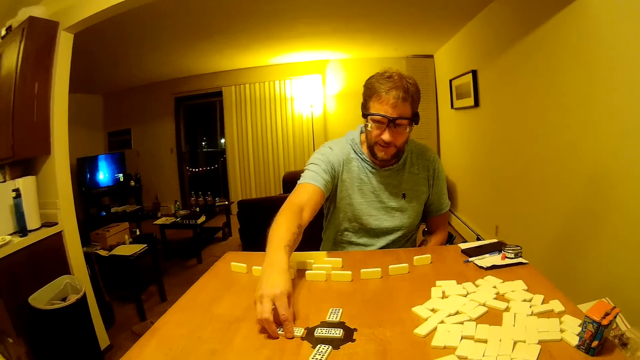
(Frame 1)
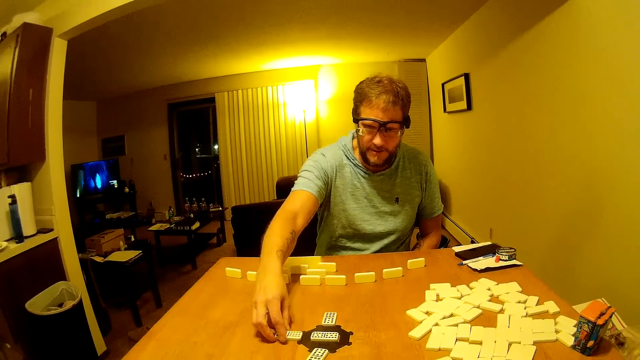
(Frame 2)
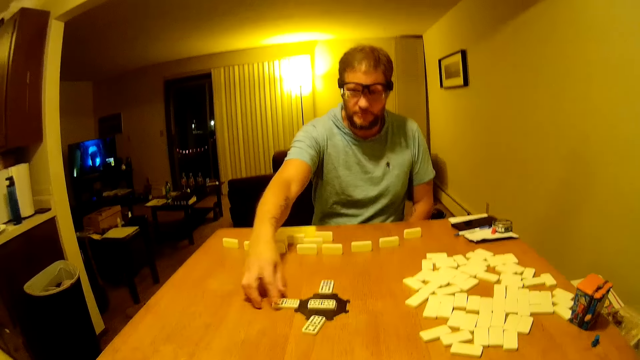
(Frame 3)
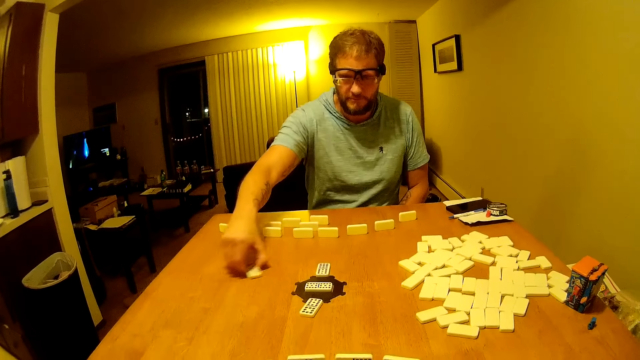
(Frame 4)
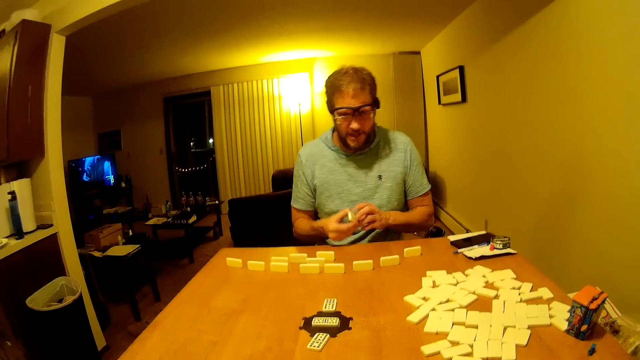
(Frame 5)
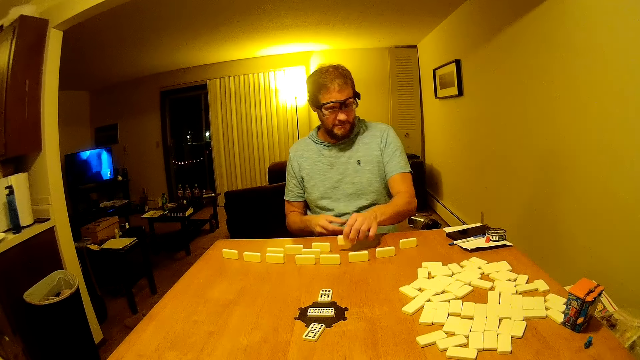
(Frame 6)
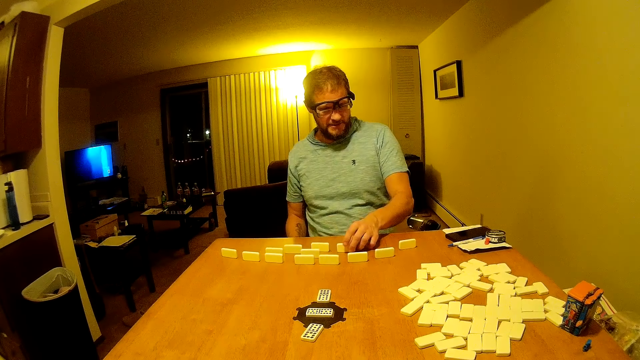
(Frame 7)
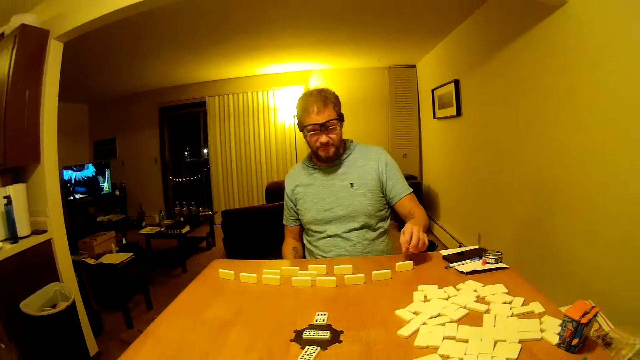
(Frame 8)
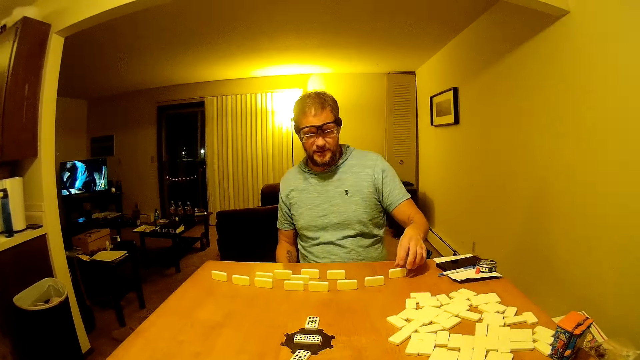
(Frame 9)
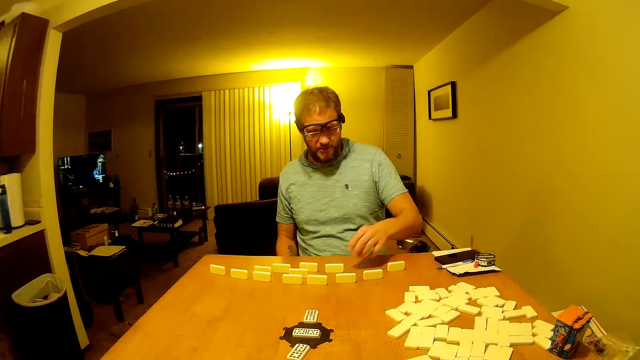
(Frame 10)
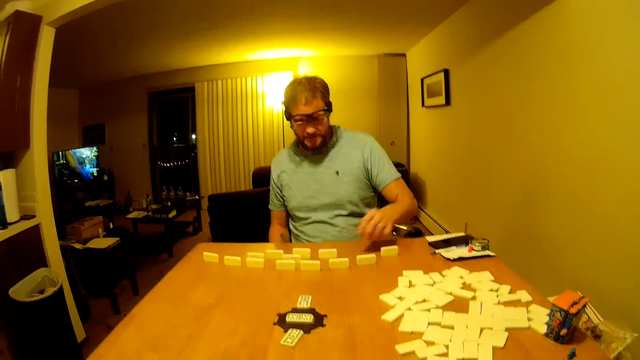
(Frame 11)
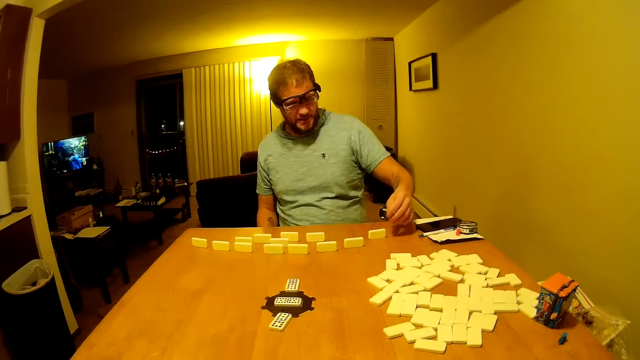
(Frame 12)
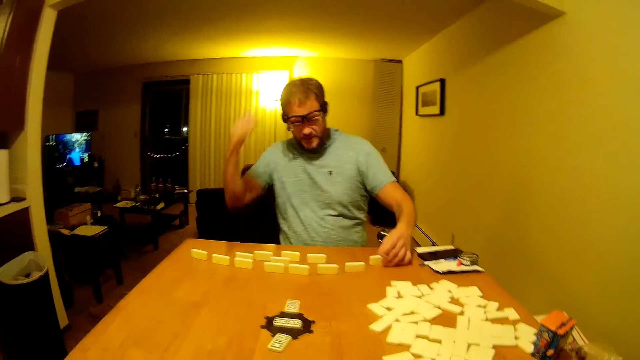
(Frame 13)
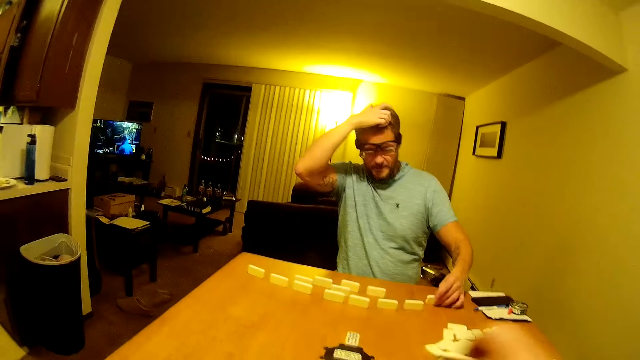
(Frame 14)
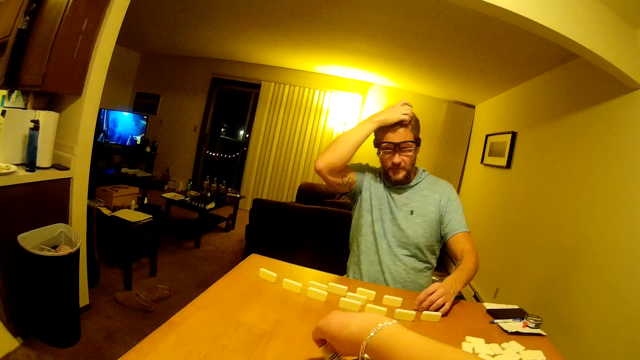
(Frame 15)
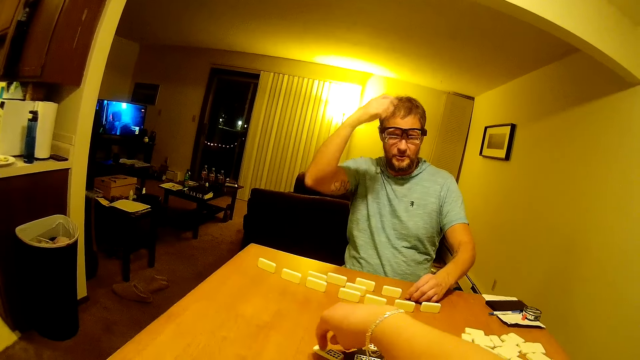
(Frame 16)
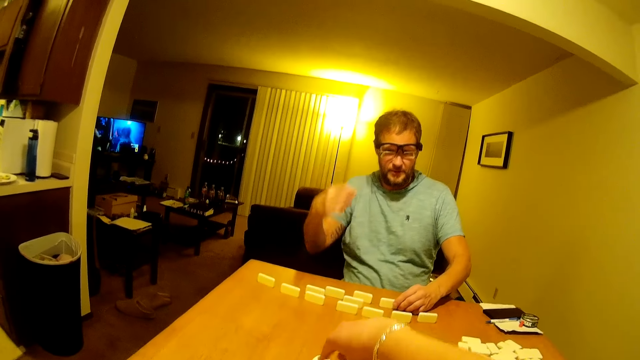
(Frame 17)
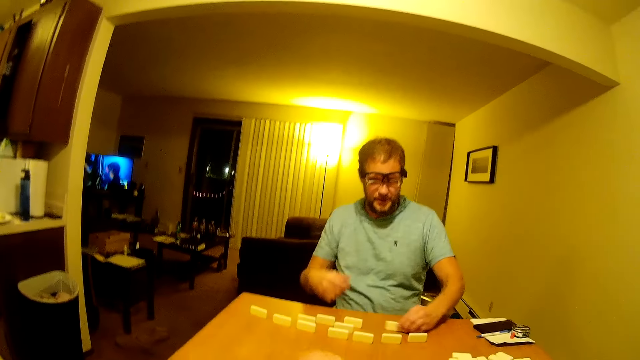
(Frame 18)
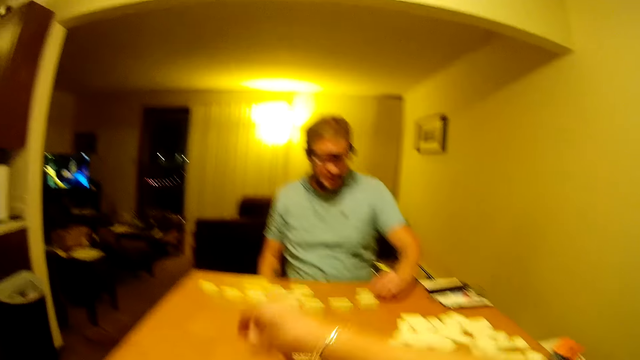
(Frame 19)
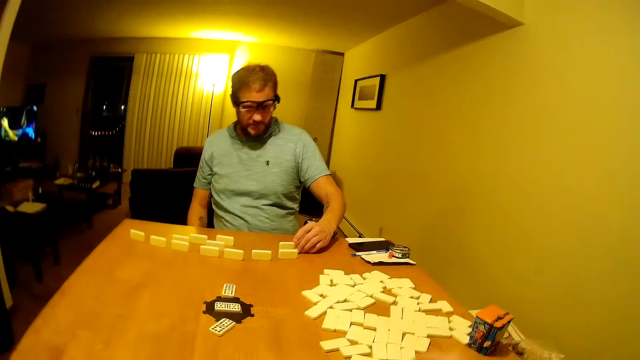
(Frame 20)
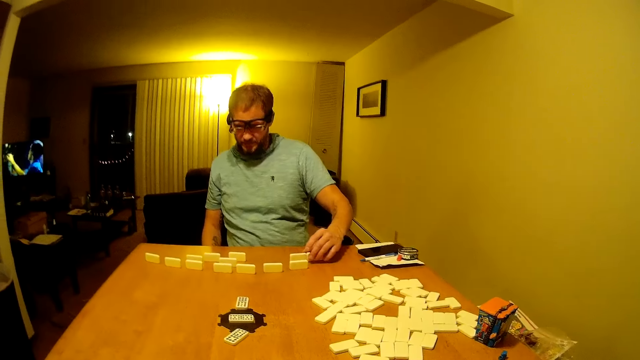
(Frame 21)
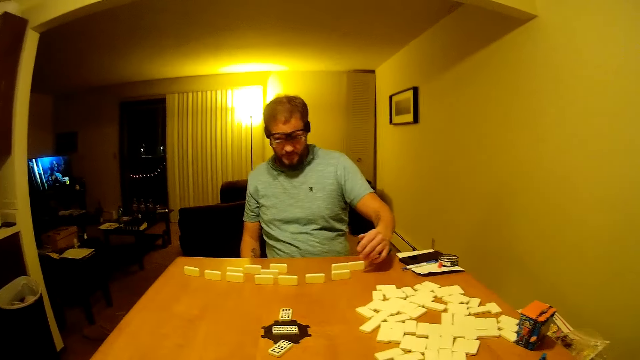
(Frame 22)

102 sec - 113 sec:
A man places a domino piece on the table. The man plays the word game board. The man picks up the domino piece, passes the domino piece to the left hand, and places the domino piece on the table. The man stares at the domino pieces on the table, moves the domino pieces on the table, and scratches the head. The camera wearer picks up the domino piece. The man touches the head. The camera wearer places the domino piece on the table. They play the word game board. They pick up the domino piece and place the domino piece on the table.

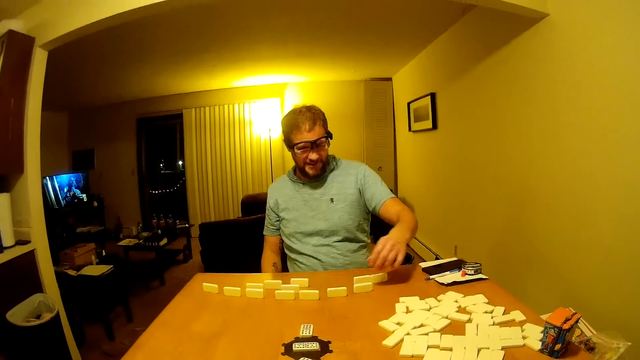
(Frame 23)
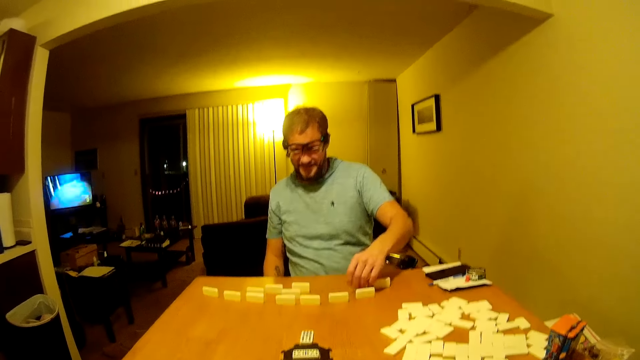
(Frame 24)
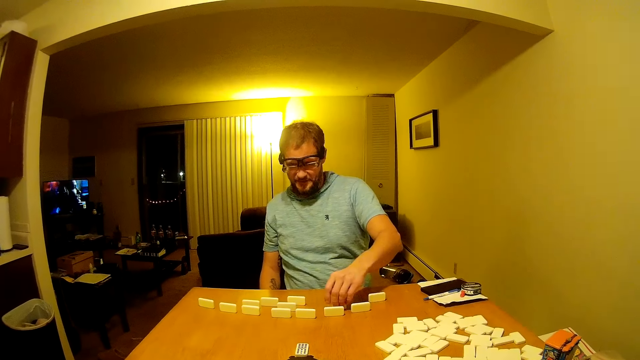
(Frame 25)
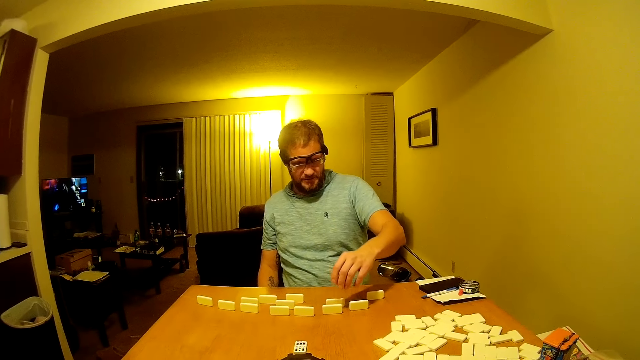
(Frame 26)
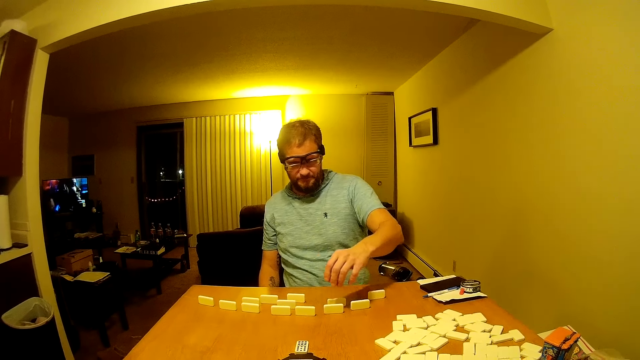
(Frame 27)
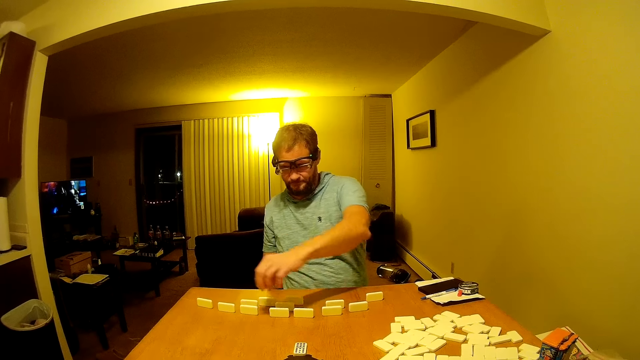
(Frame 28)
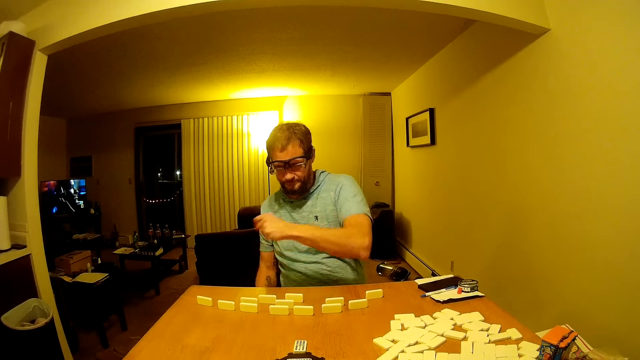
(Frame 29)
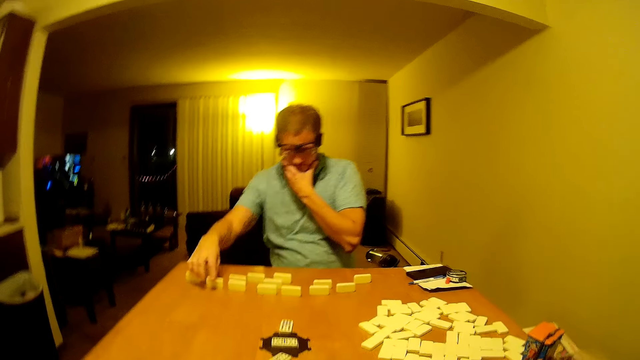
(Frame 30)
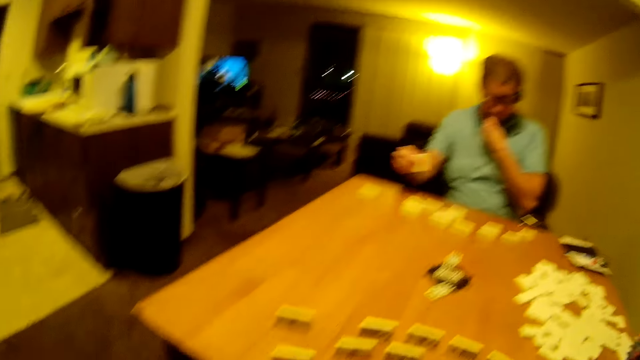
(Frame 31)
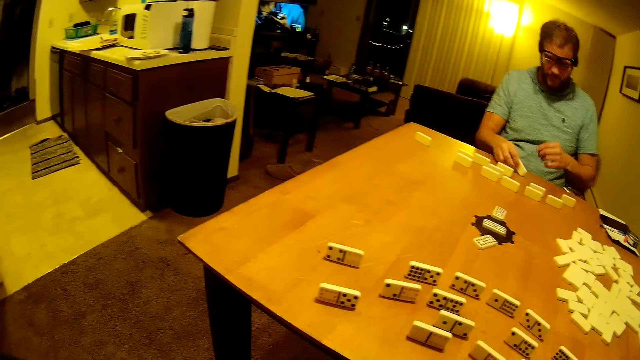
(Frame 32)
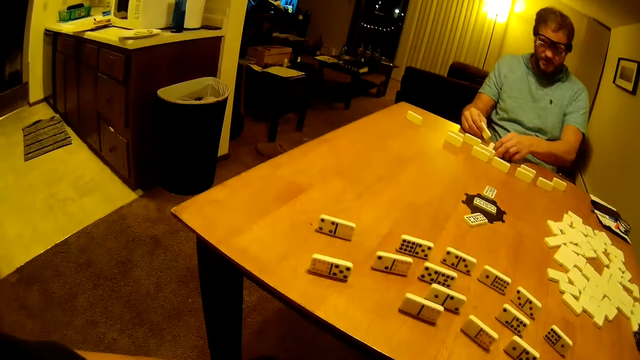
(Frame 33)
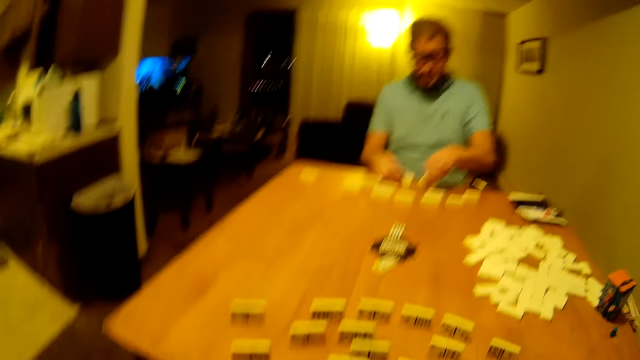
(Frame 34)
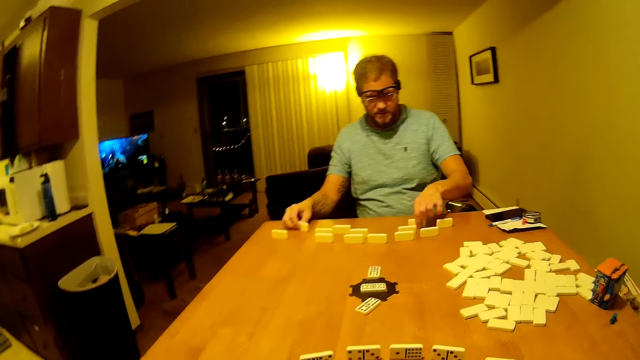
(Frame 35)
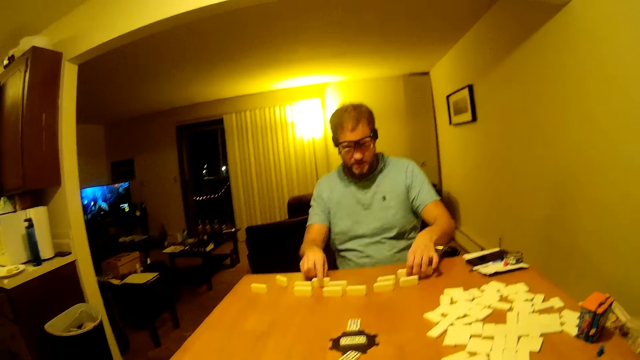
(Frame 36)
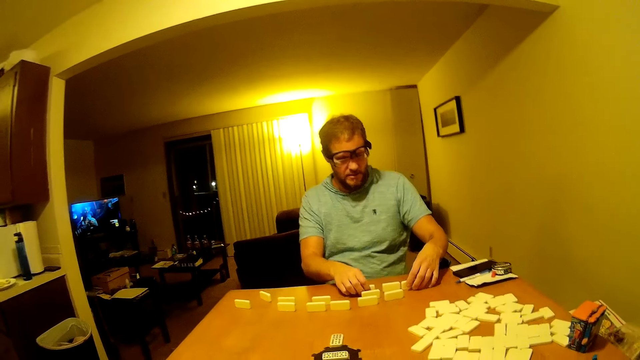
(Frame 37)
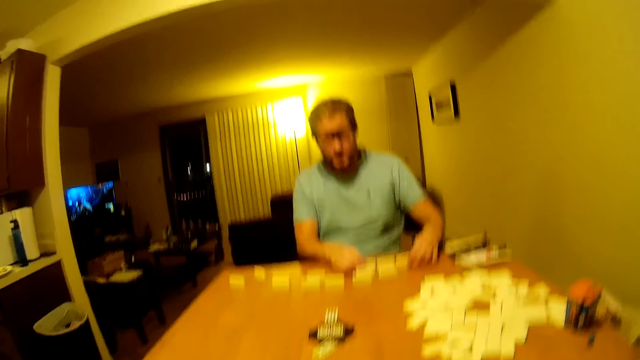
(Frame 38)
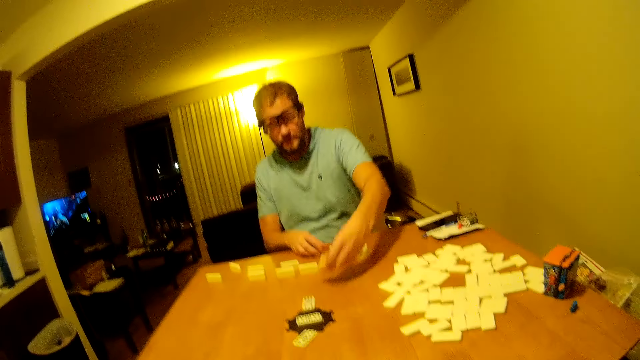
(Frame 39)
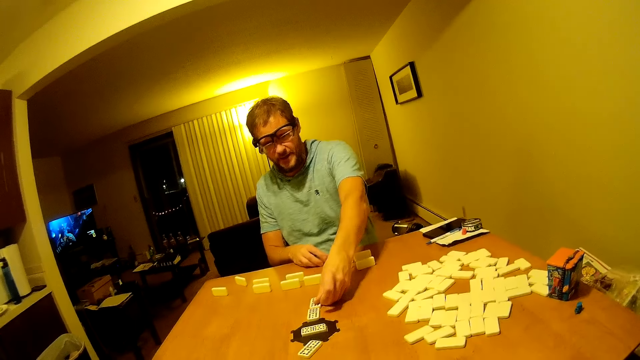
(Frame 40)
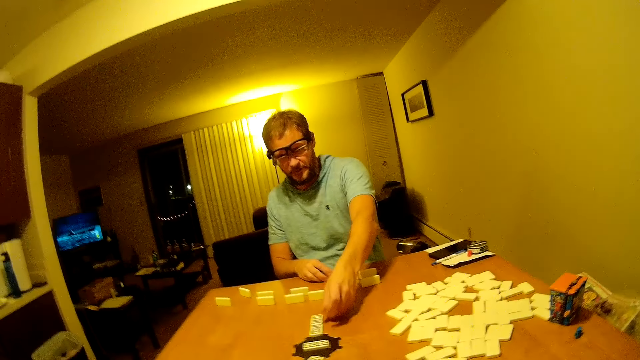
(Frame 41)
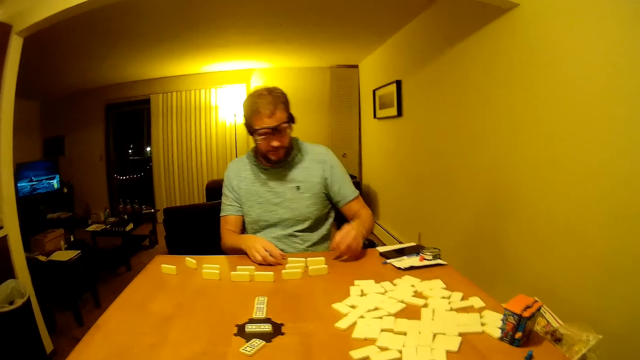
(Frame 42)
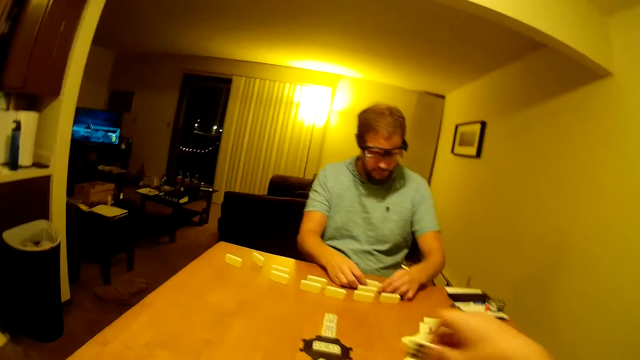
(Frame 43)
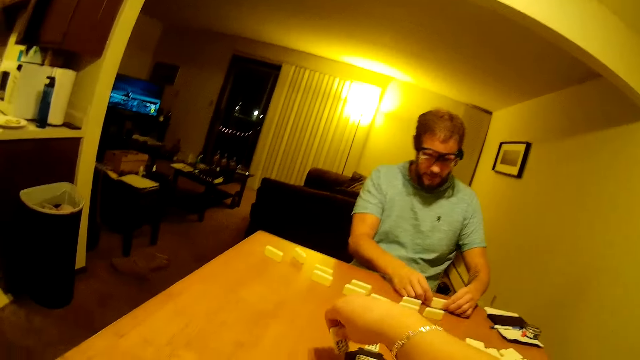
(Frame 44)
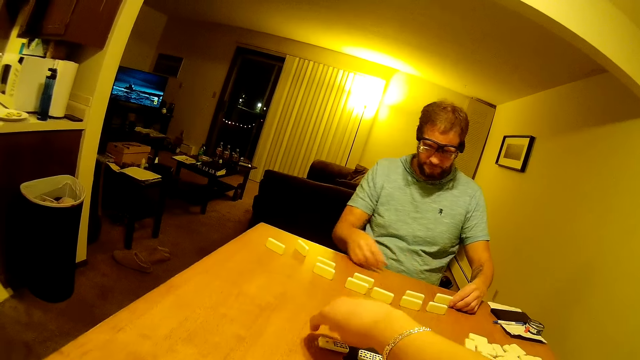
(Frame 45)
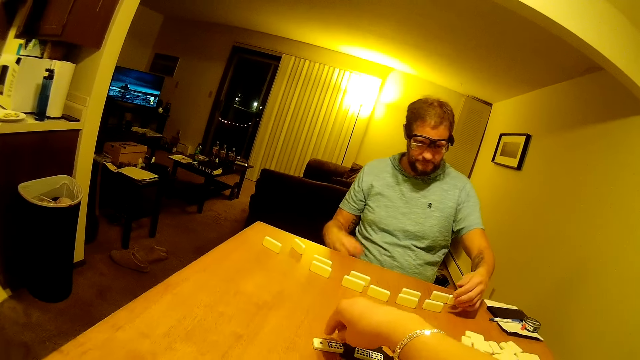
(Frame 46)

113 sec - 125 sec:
The camera wearer looks around. A man stares at the domino pieces on the table, moves a domino piece on the table, and stares at the domino pieces on the table. The man picks up the domino pieces and touches the beard. The man picks up a word board game from the table. The man arranges the domino pieces on the table. The man picks up the domino piece. The man moves the word board game. The man places the domino piece on the table and moves the domino pieces on the table. The camera wearer picks up the domino piece and places the domino piece on the table.
